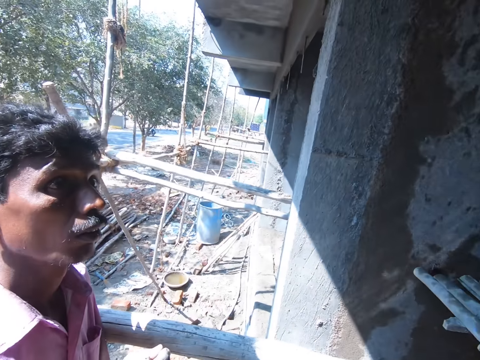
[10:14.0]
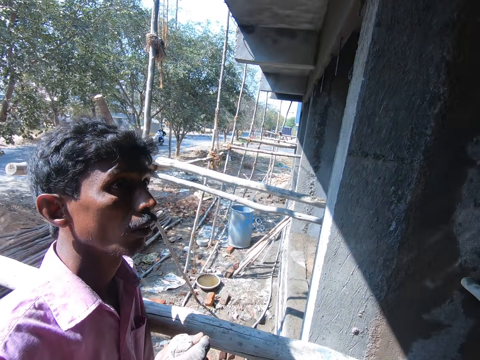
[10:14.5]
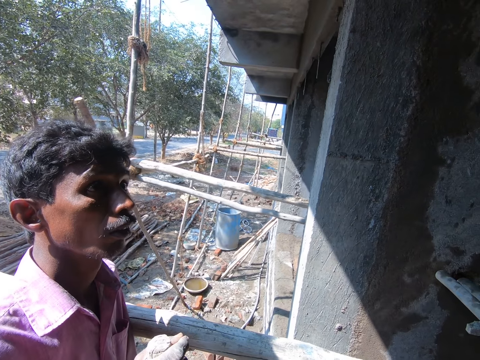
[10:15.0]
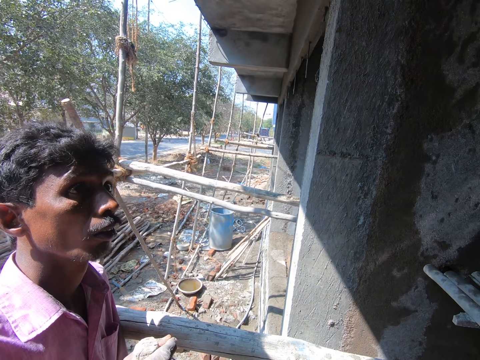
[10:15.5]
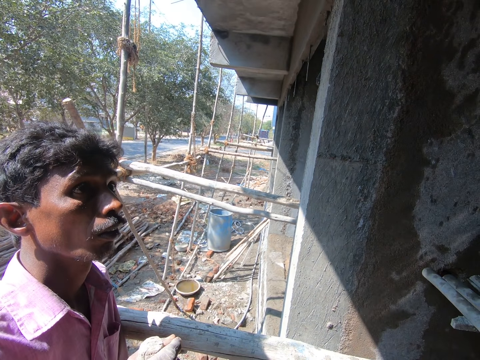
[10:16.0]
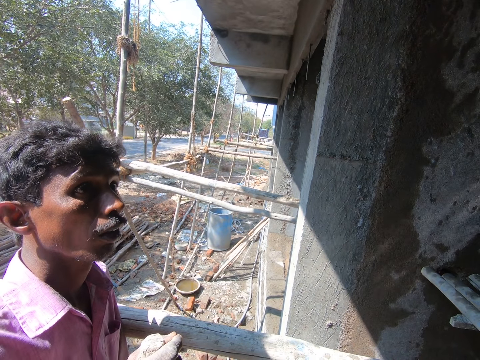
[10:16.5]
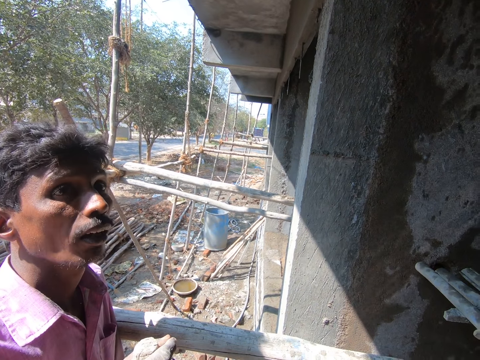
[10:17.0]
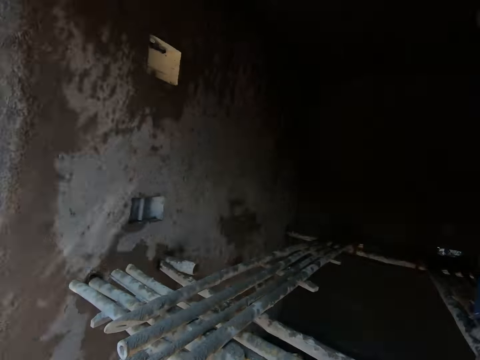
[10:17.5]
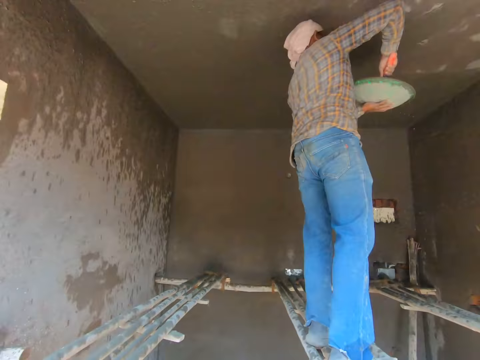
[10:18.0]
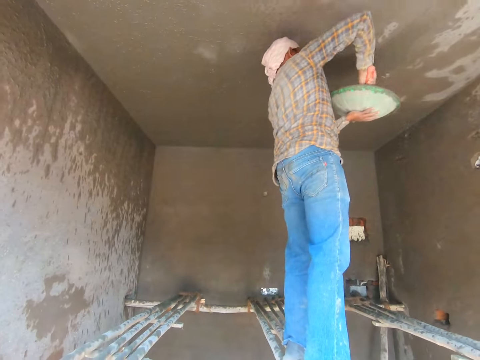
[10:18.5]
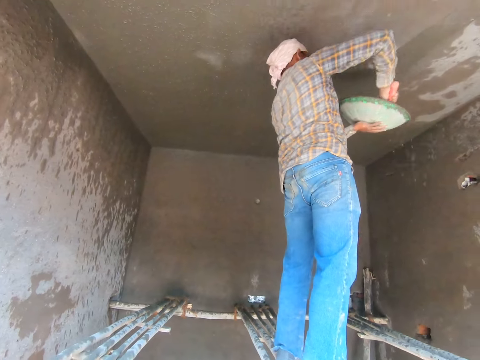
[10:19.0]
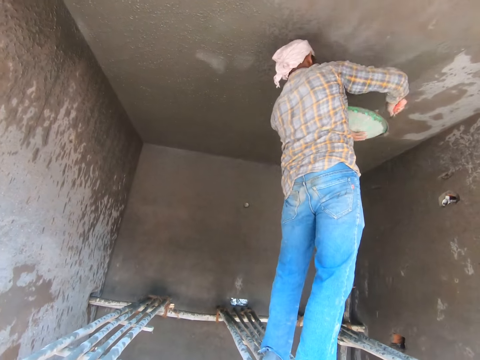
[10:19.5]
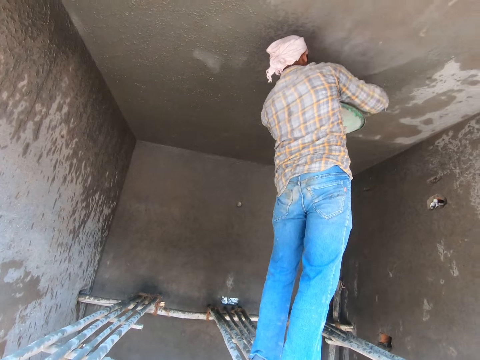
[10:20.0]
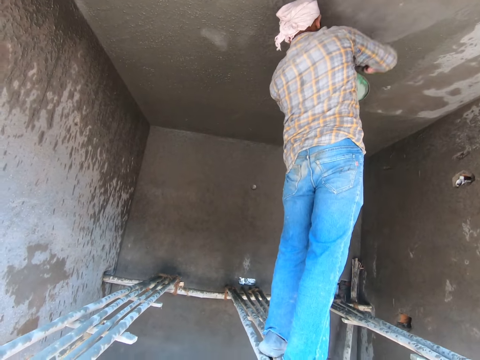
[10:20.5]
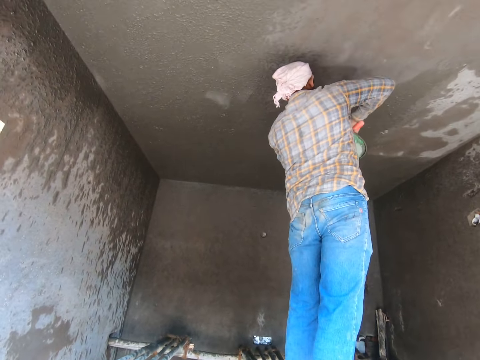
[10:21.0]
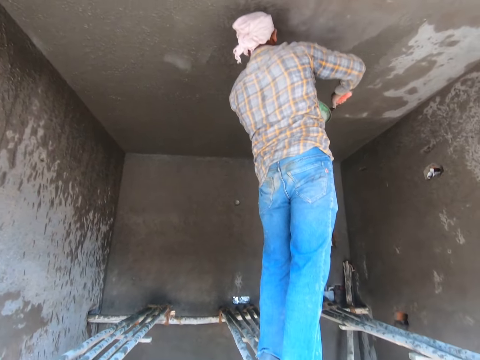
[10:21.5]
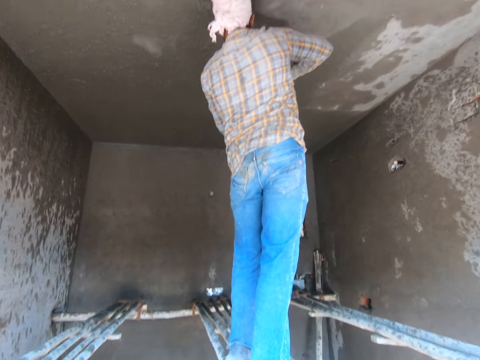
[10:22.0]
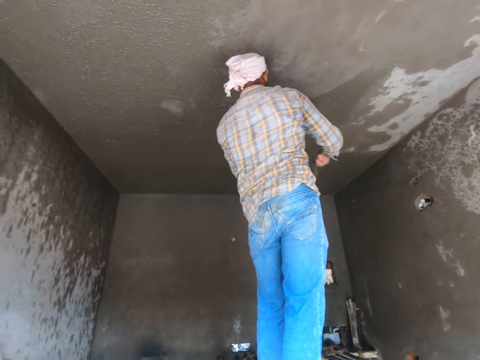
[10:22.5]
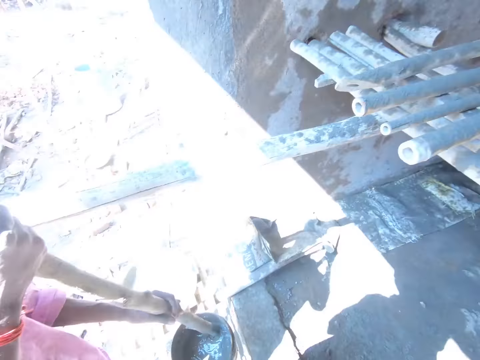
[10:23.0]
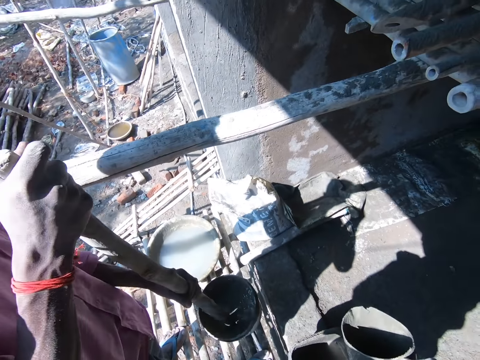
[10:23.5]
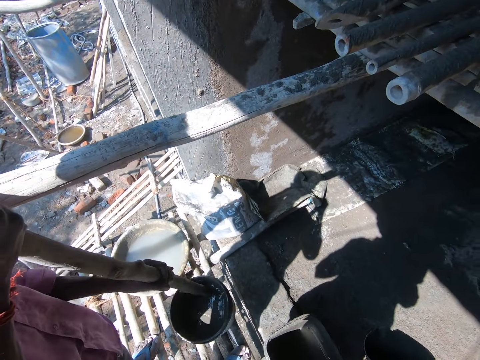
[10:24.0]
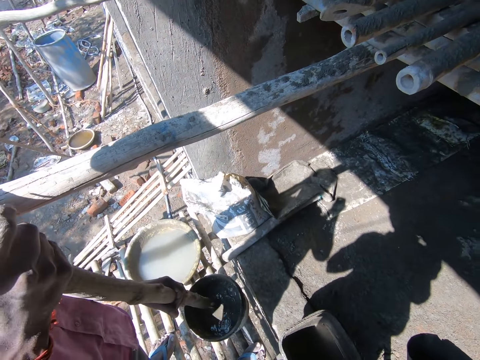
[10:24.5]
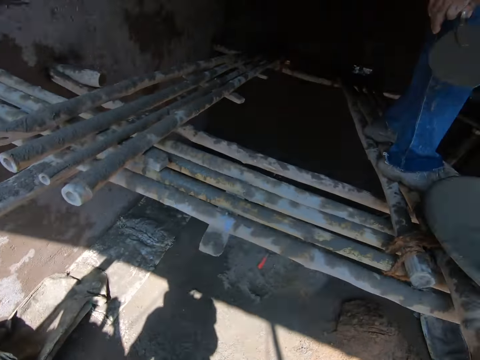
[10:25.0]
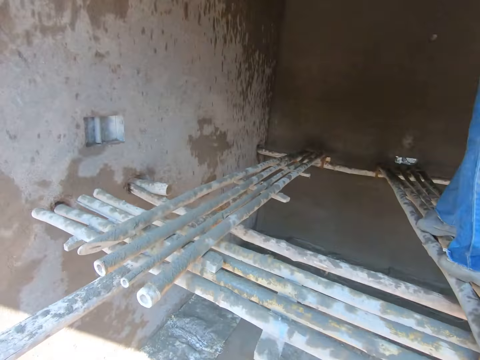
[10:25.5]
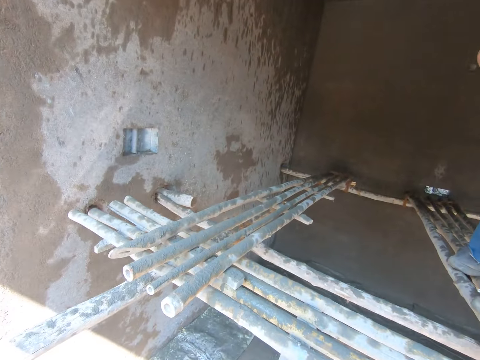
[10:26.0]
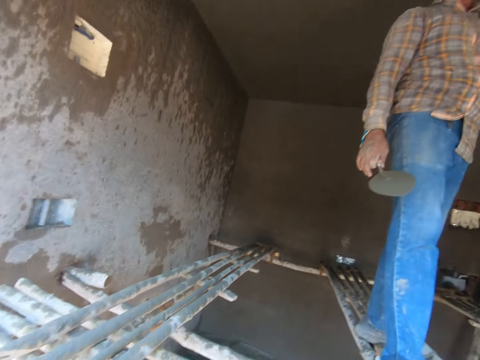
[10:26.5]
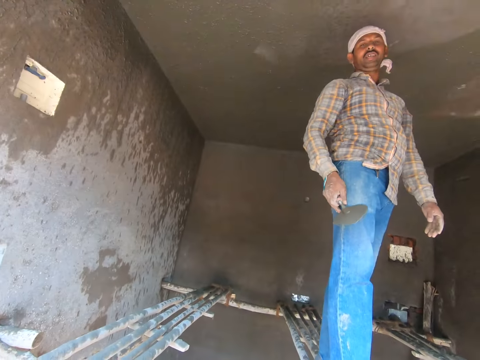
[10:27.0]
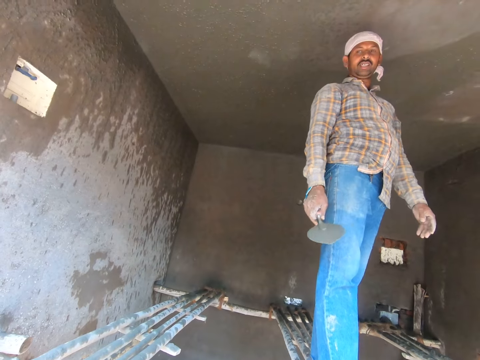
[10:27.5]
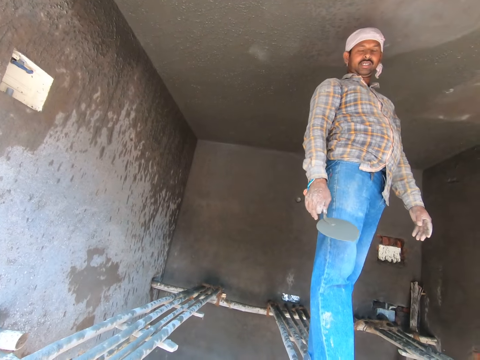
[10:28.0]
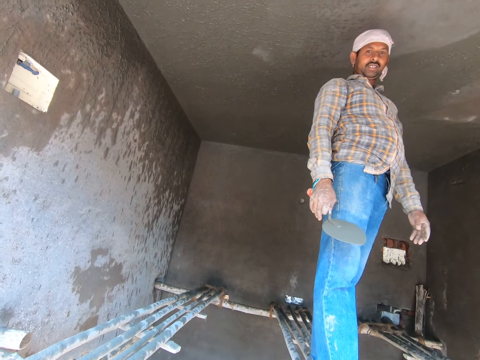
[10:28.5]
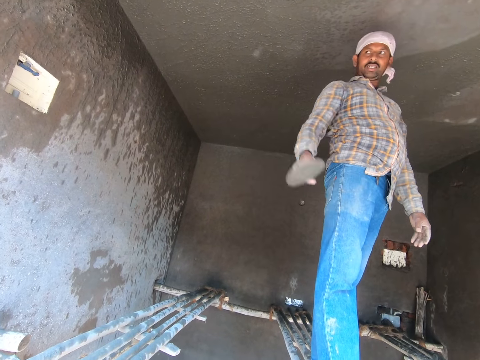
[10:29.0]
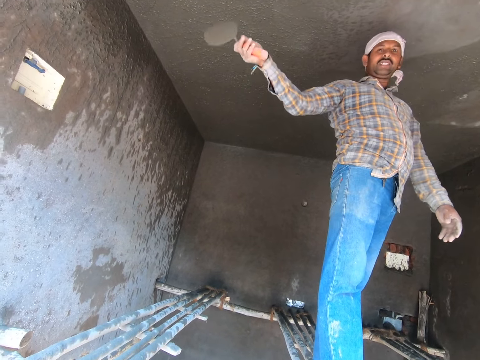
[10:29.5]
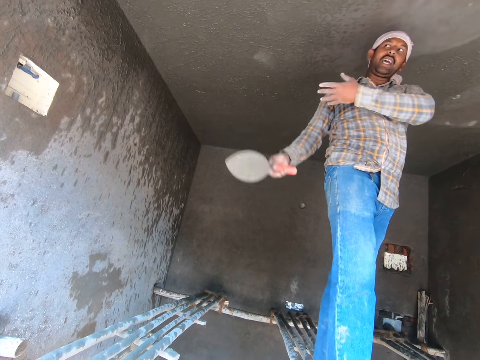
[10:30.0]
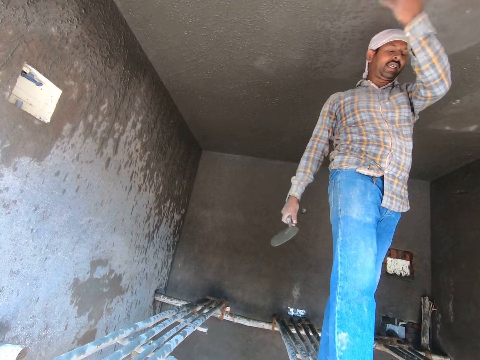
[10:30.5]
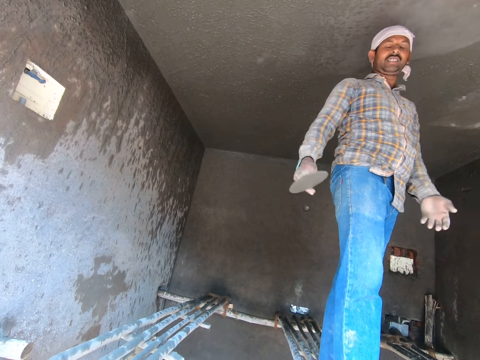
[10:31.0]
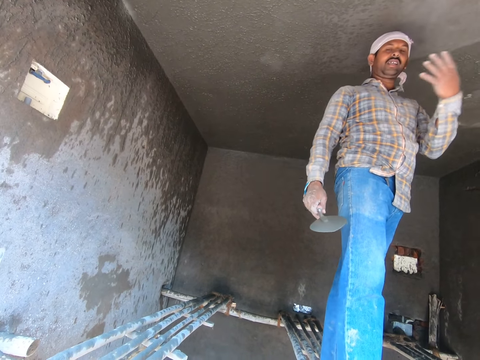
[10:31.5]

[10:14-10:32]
The camera wearer looks around. A man throws the ballast on the wall. The camera wearer talks with another man. A third man mixes the ballast. The camera wearer looks around. The first man converses with the third man.

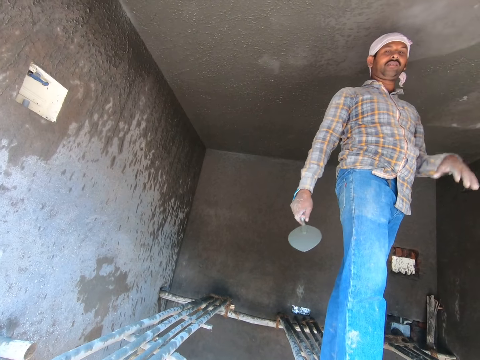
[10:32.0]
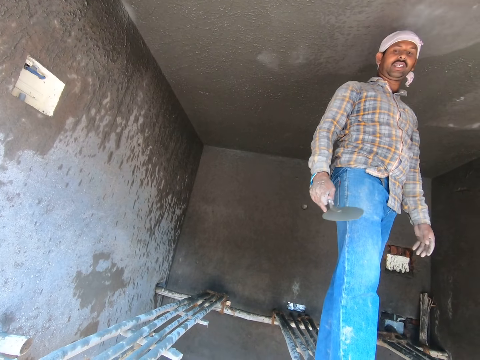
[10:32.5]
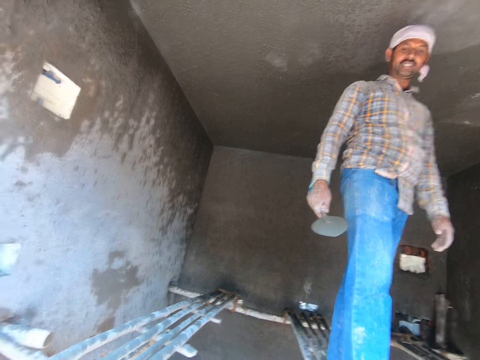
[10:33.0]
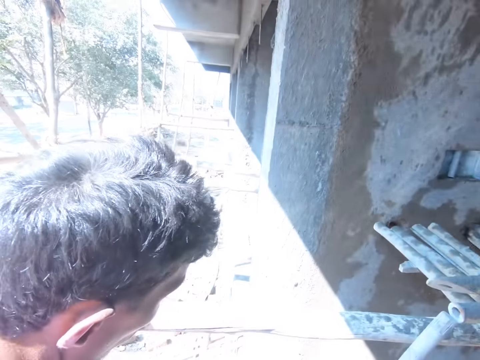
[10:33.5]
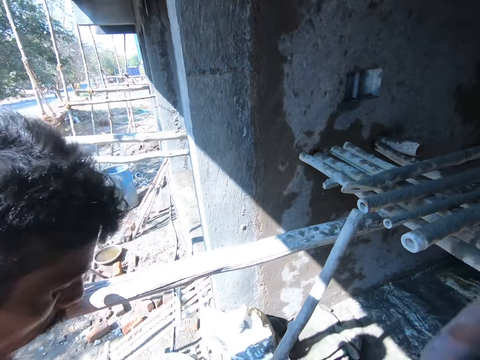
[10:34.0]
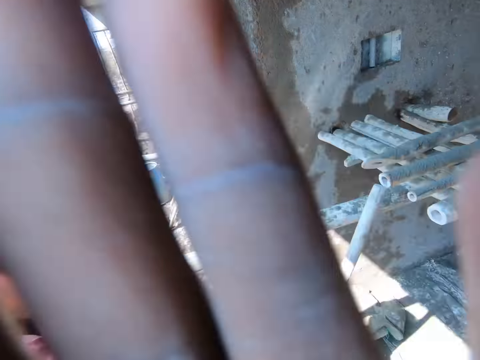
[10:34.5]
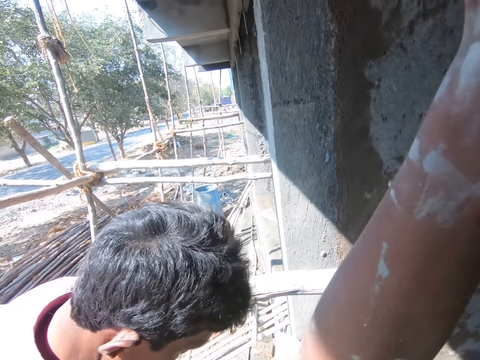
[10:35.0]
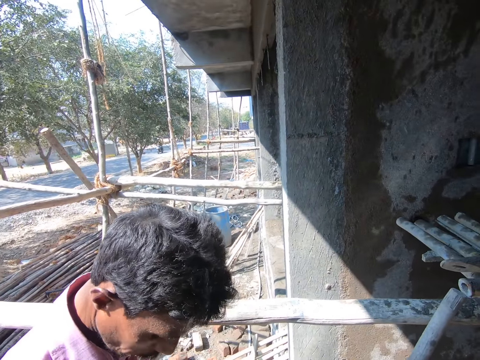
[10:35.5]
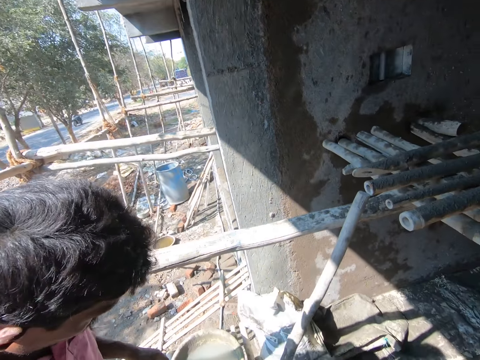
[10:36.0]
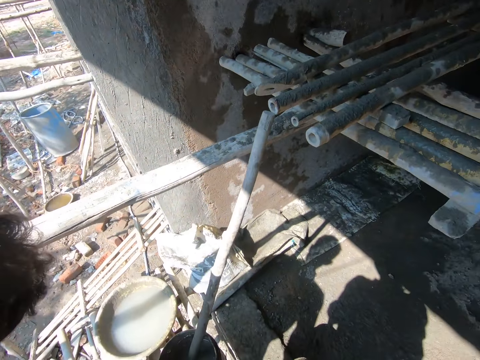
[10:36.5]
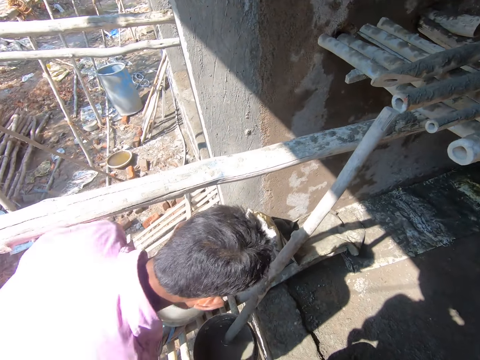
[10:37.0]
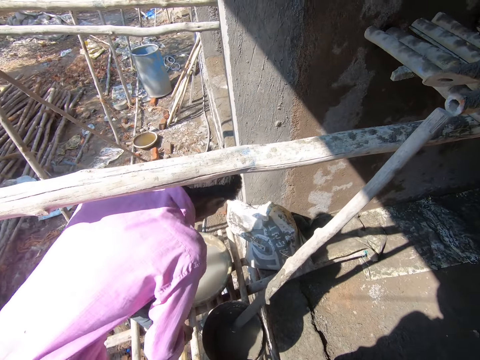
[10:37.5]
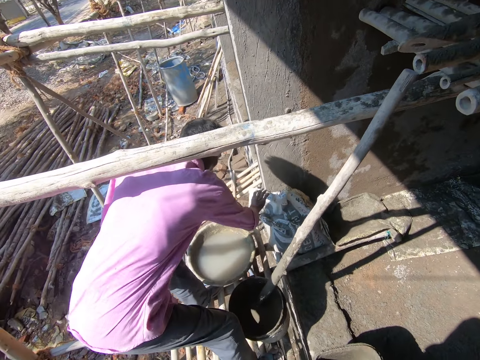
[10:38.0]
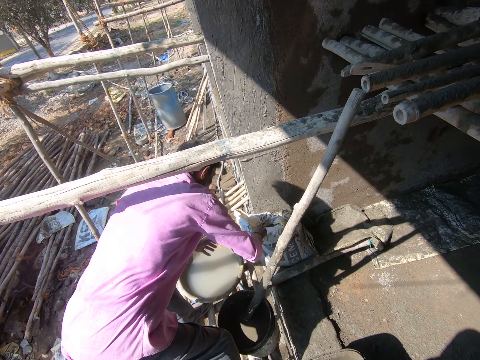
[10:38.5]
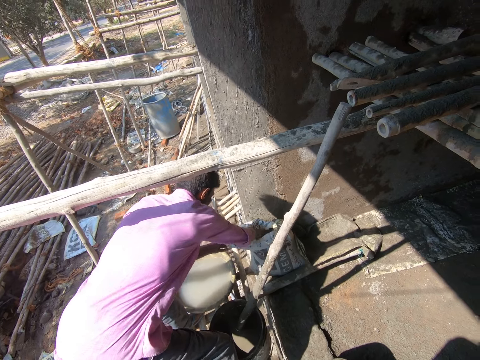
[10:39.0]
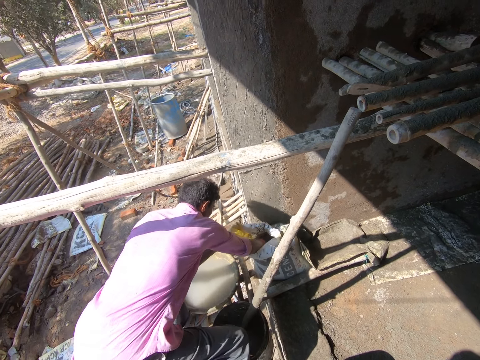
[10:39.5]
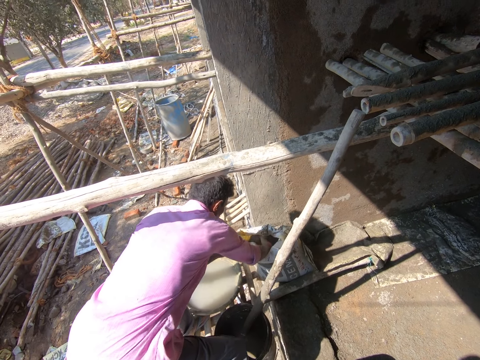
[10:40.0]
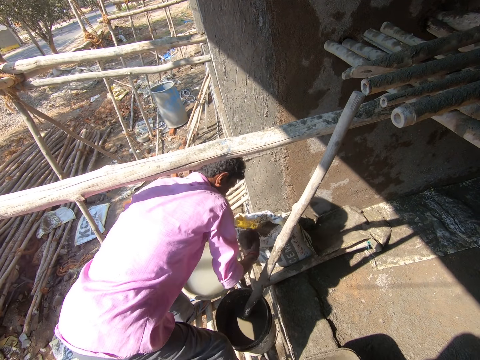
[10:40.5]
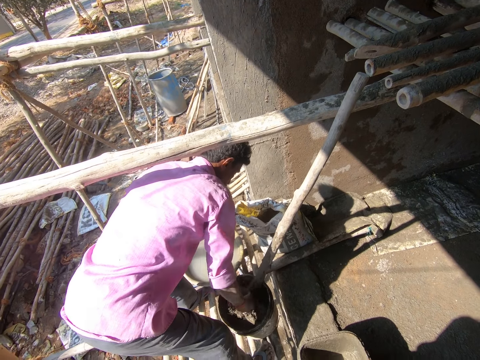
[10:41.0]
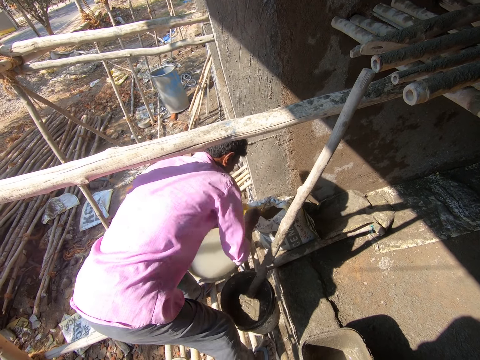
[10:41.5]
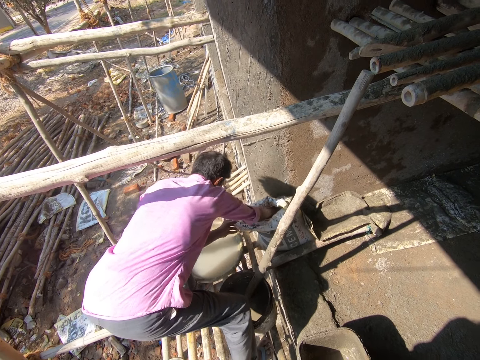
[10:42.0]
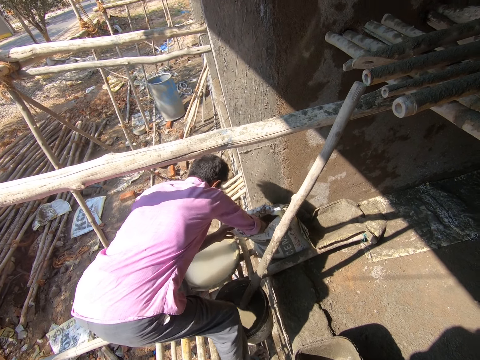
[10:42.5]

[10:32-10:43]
The camera wearer moves the hand. A man touches the sack and collects the cement.
